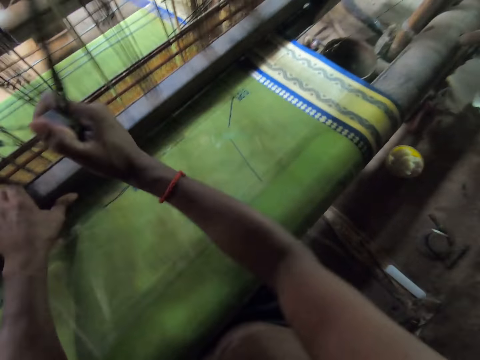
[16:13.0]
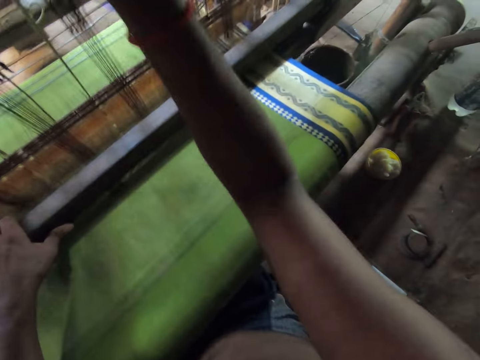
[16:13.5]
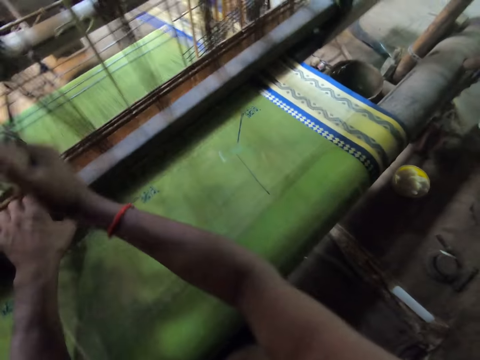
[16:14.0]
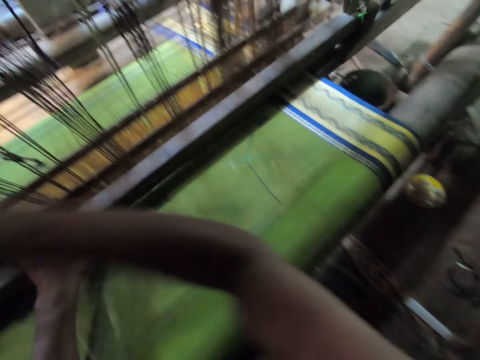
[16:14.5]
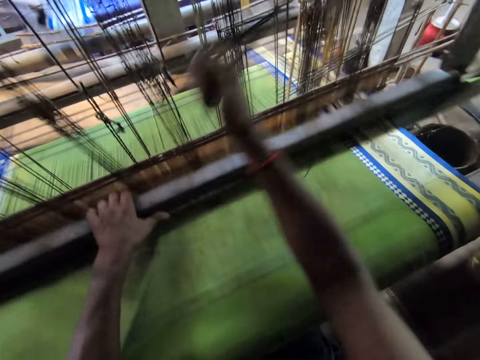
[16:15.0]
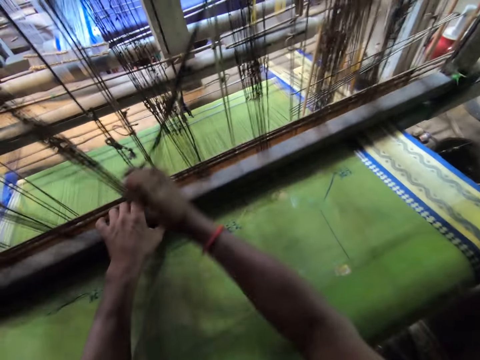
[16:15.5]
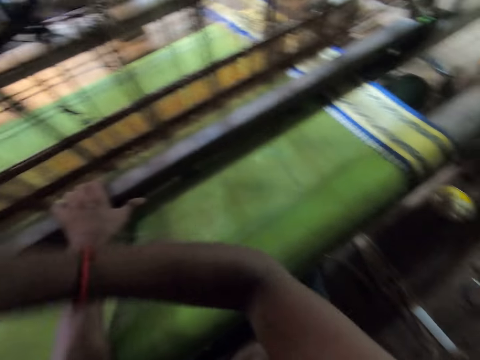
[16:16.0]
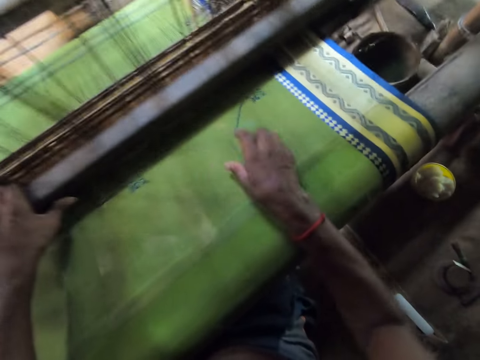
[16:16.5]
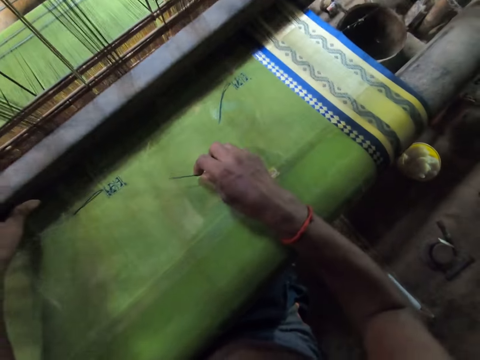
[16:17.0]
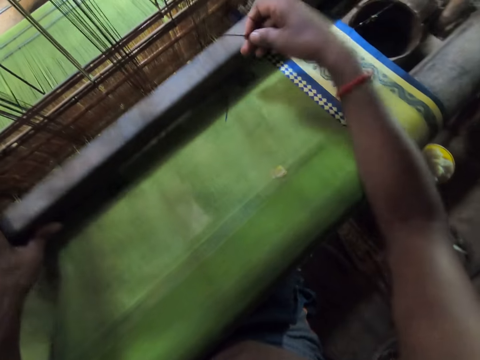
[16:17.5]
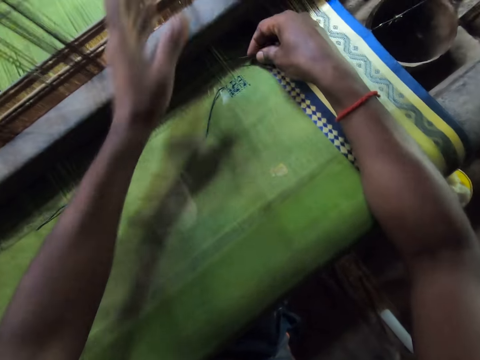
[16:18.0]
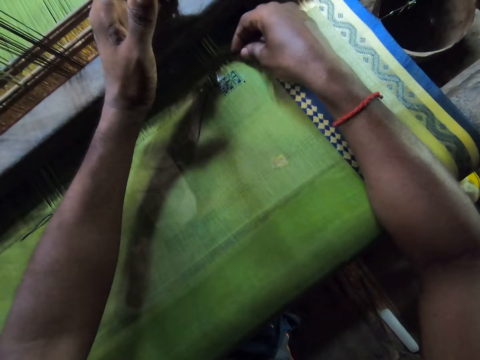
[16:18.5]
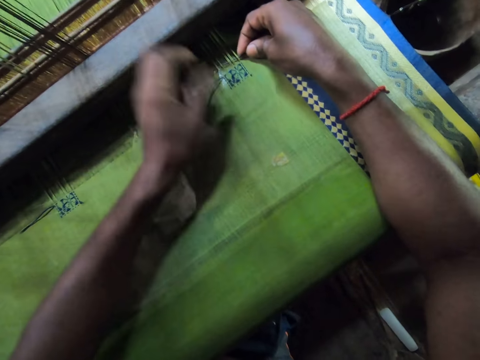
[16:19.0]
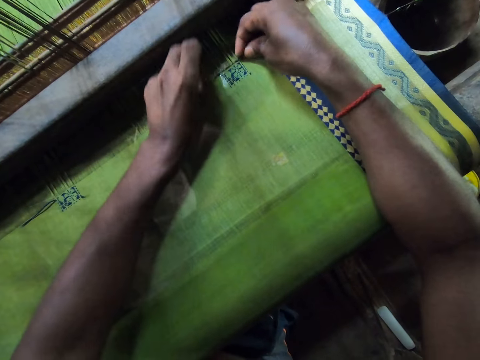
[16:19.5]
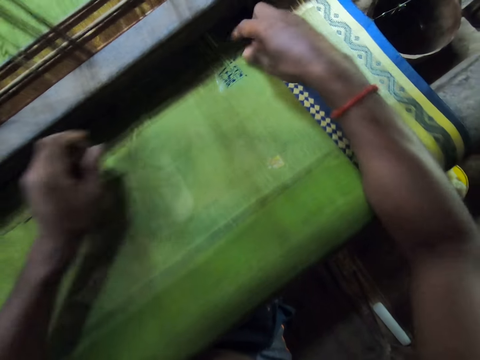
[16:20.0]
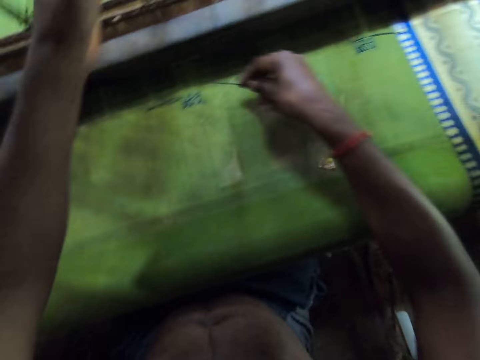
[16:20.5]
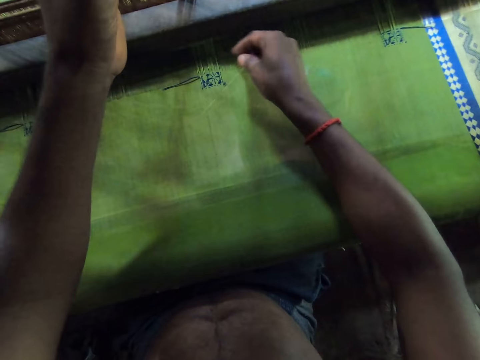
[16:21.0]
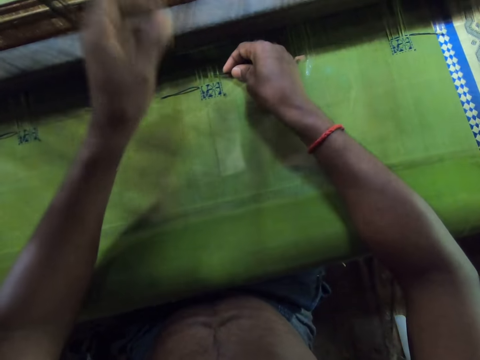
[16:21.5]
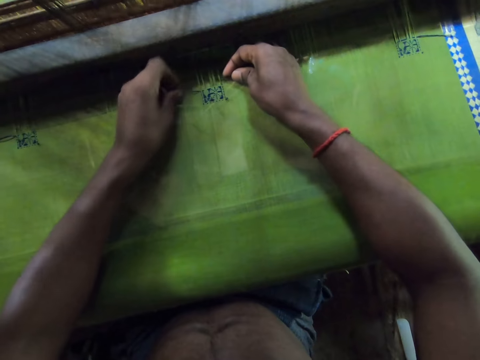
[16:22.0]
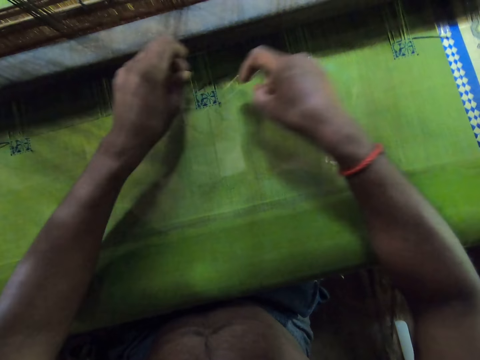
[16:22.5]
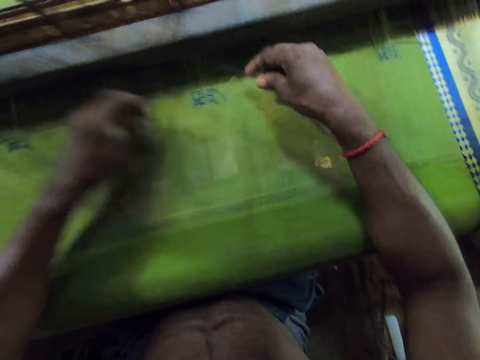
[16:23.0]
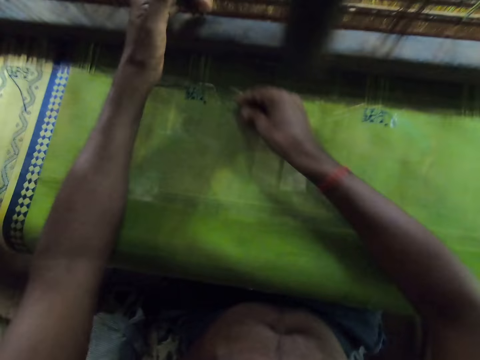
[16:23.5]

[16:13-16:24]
The camera wearer operates the machine. A person talks to the camera wearer. The camera wearer picks the needle from the fabric with his right hand. He holds threads on the loom with his left hand. He inserts the needle in the warp with his right hand. He holds the thread on the warp with his left hand. He talks to the person. He pulls the thread through the warp with the needle in his right hand. He sews a cloth with the needle. He inserts the needle in the warp with his right hand. He holds the thread on the warp with his left hand. He sews the cloth with the needle. He pulls the thread through the warp with the needle in his right hand.

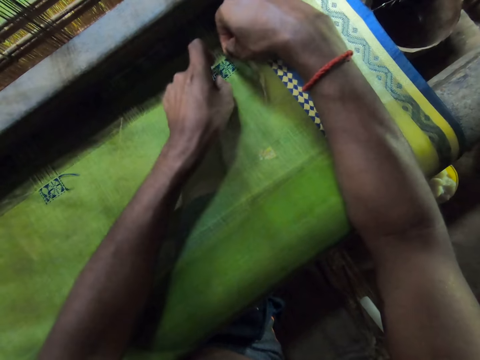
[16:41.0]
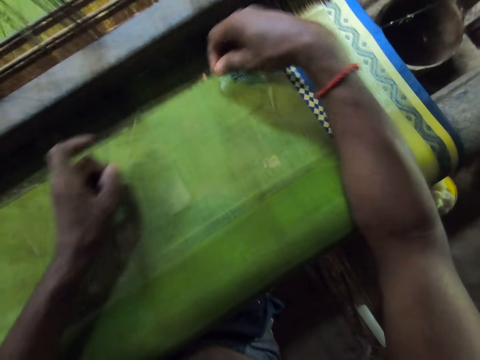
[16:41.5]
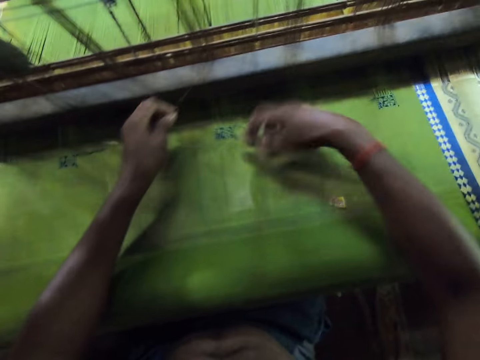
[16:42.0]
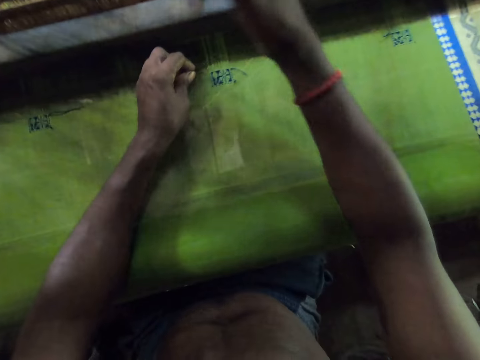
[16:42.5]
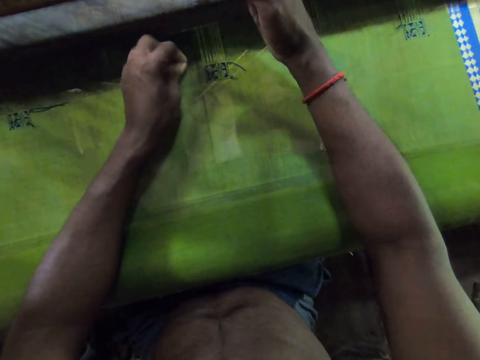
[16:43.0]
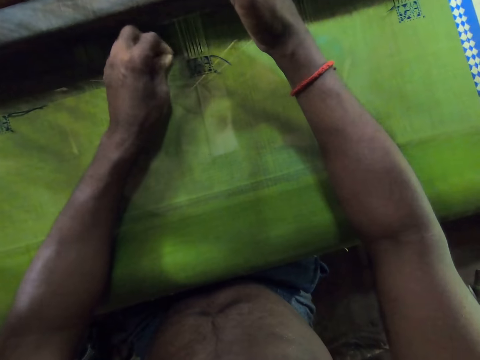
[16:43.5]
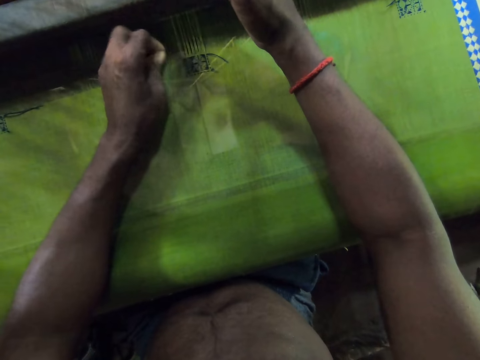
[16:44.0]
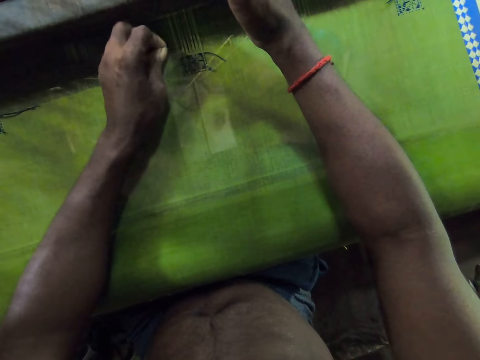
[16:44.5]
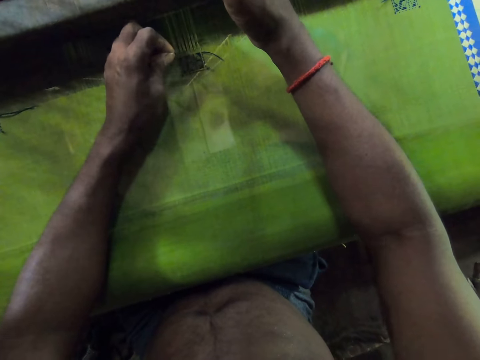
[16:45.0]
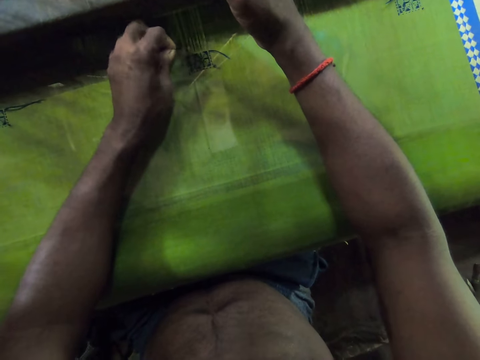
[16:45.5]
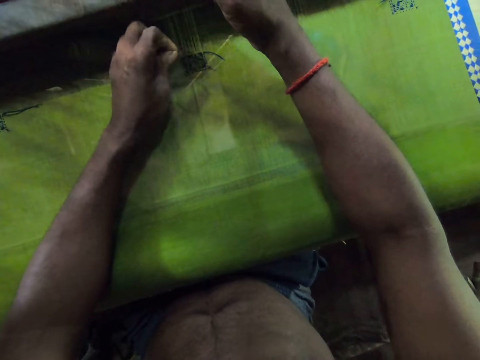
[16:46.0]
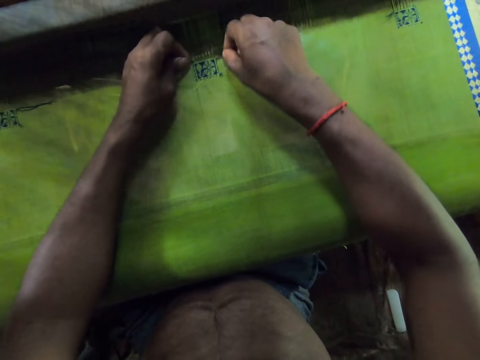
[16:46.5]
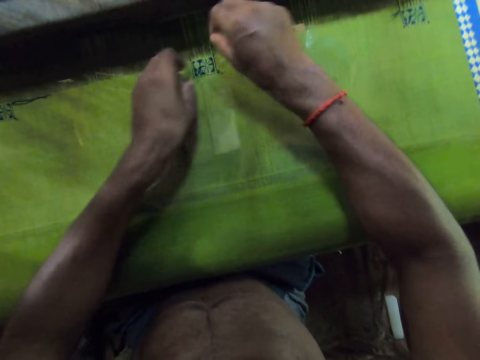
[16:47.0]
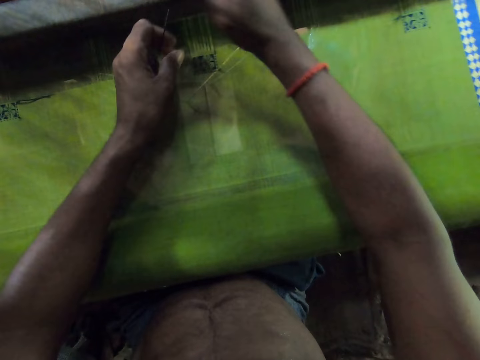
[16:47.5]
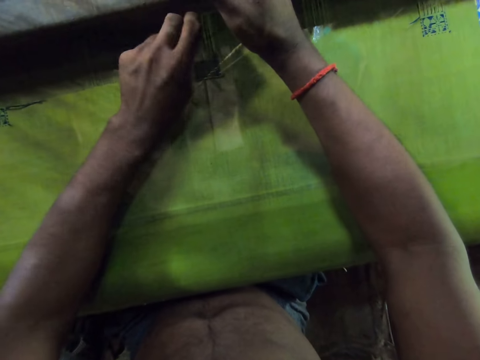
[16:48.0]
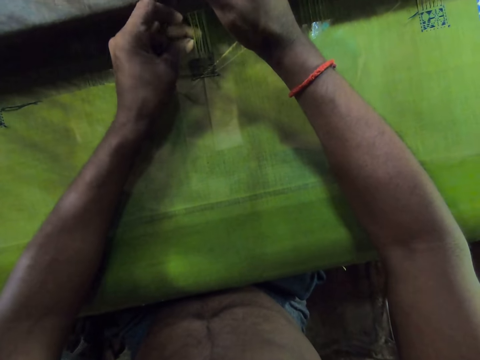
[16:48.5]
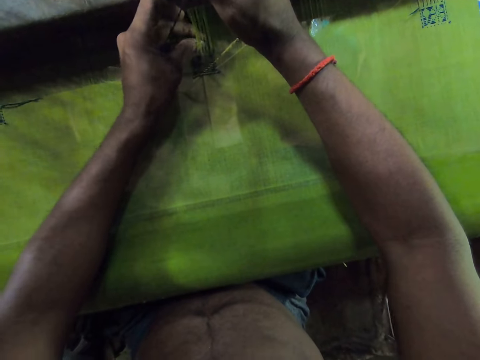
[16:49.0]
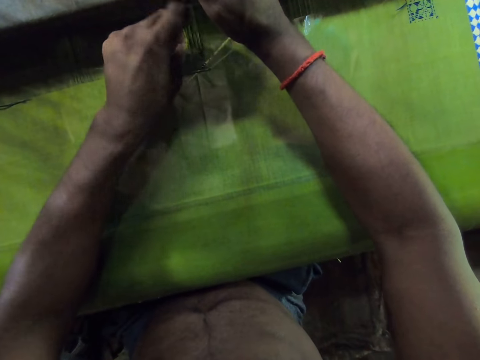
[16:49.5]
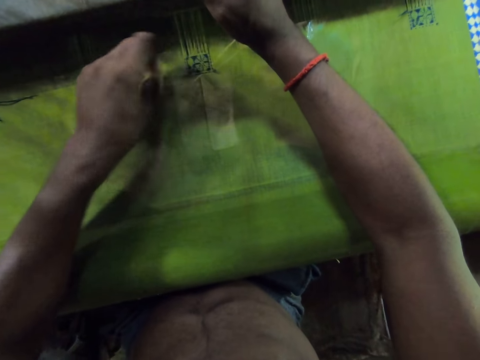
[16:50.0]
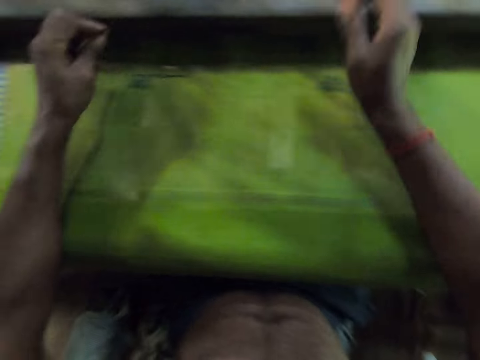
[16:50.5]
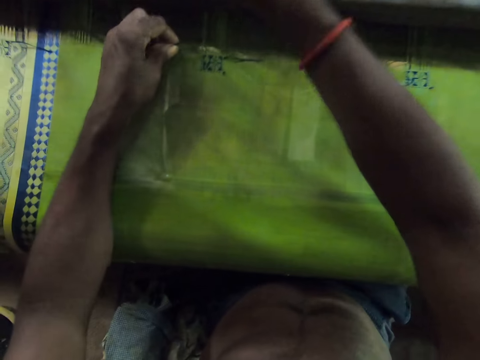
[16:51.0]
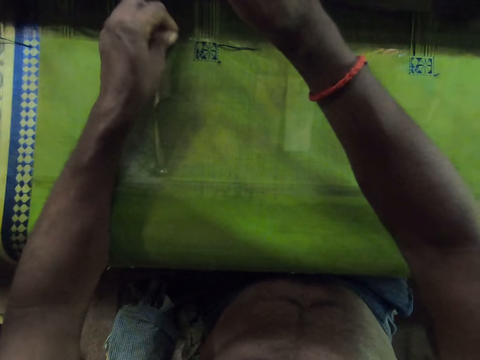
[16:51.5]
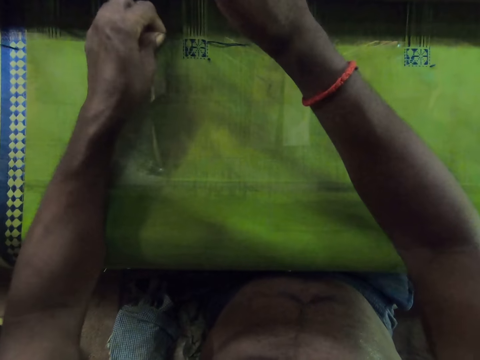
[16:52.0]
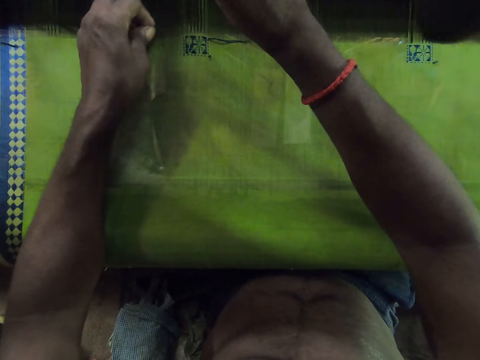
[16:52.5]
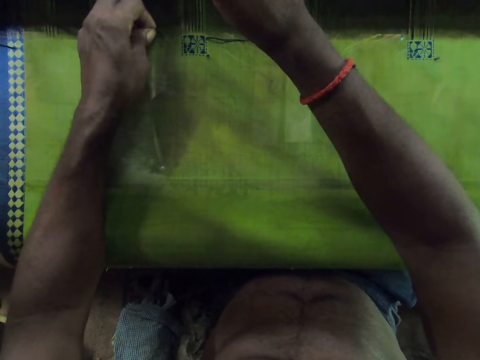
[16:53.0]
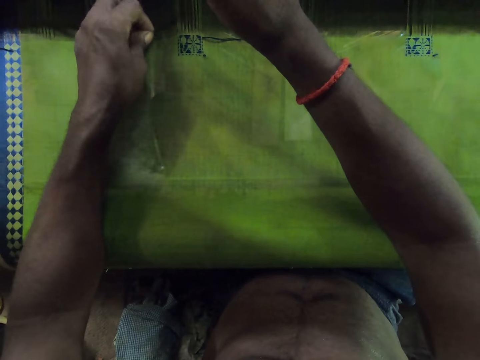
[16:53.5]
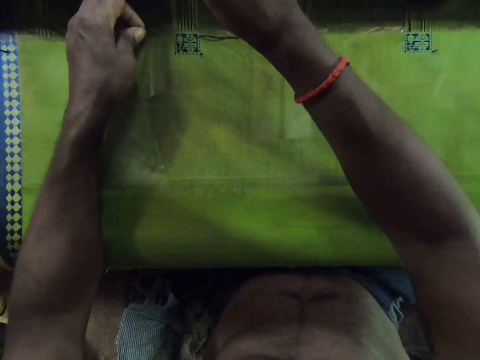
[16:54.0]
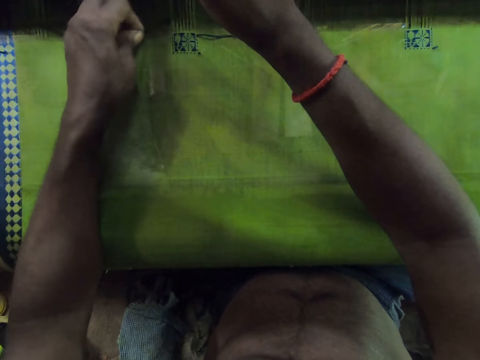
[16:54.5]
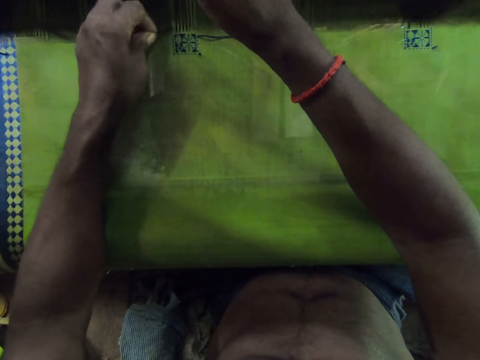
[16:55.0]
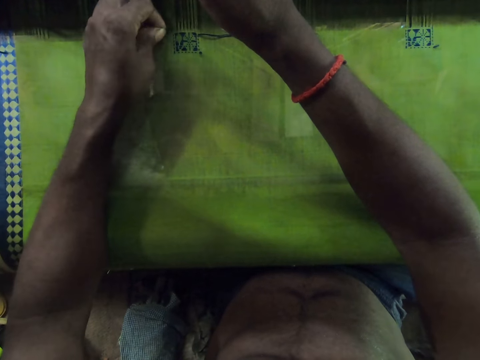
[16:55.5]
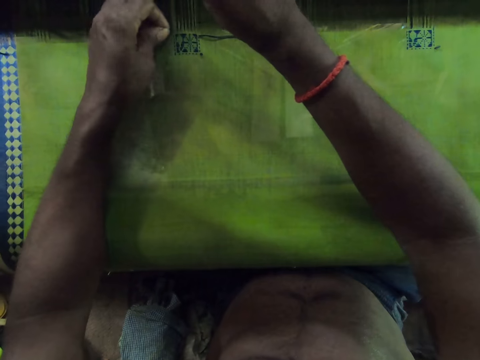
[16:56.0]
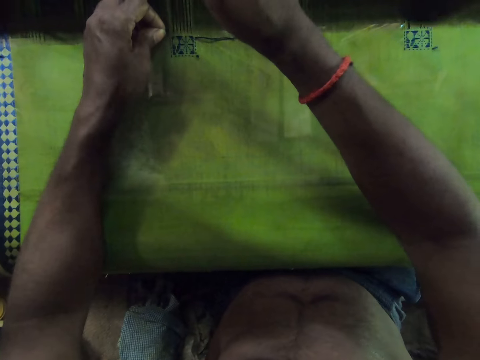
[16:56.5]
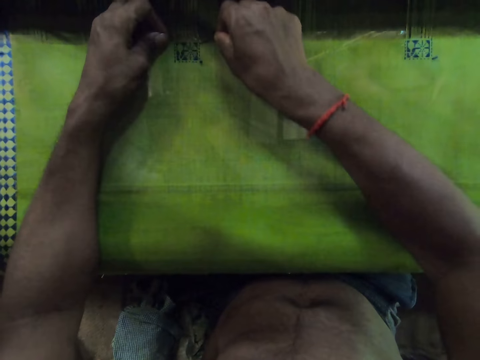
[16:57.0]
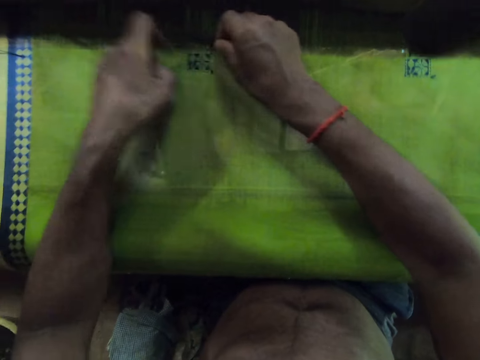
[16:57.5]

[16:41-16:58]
The camera wearer pulls the thread through the warp with the needle in his left hand. He inserts the needle in the warp with his left hand. He sews a cloth with the needle. He holds the thread on the warp with his right hand. He pulls the thread through the warp with the needle in his left hand. He talks to a person. He pulls the thread through the warp with his left hand. He inserts the needle in the warp with his left hand. He sews the cloth with the needle. He talks to the person. He holds the thread on the warp with his right hand. He pulls the thread through the warp with the needle in his left hand.
